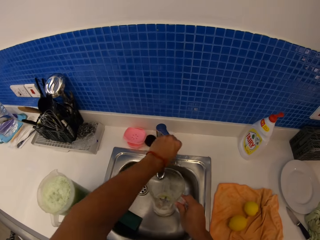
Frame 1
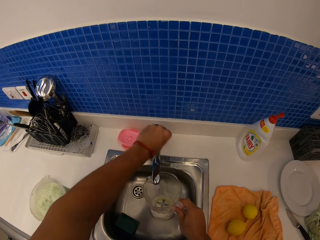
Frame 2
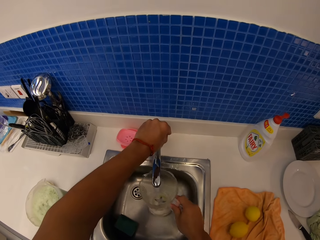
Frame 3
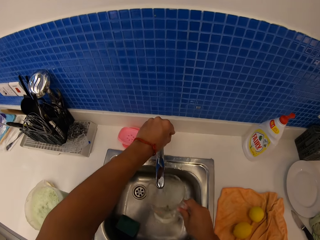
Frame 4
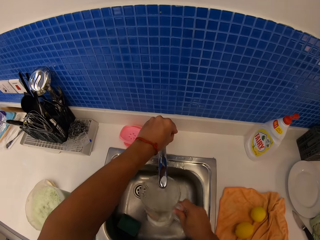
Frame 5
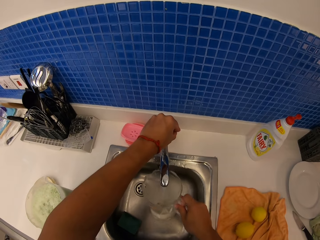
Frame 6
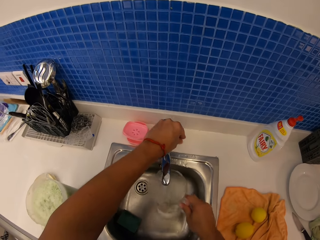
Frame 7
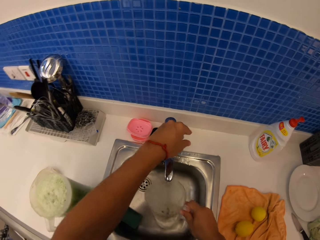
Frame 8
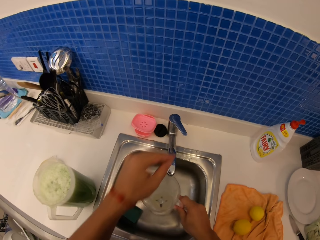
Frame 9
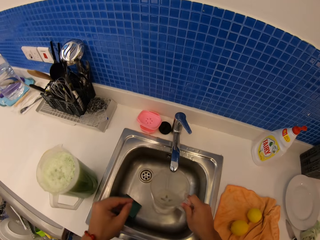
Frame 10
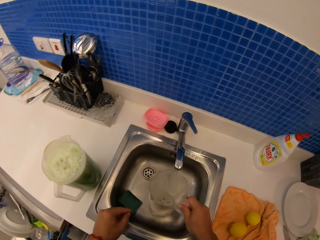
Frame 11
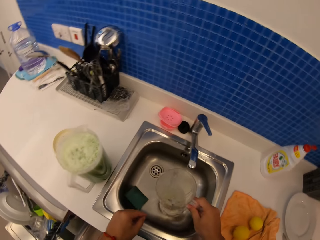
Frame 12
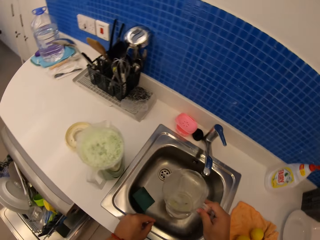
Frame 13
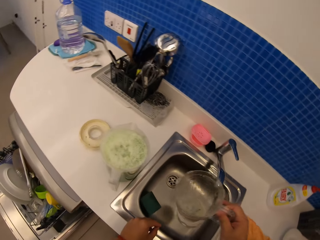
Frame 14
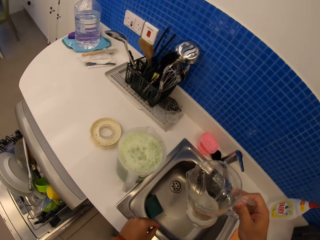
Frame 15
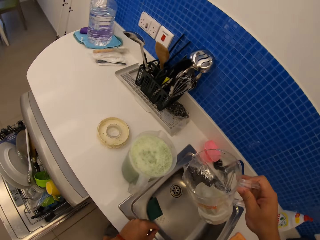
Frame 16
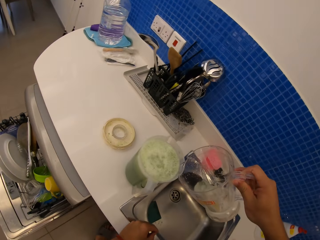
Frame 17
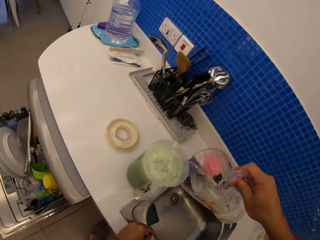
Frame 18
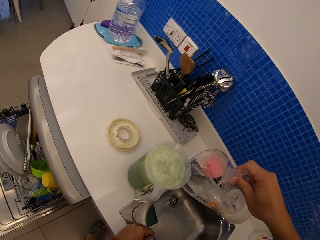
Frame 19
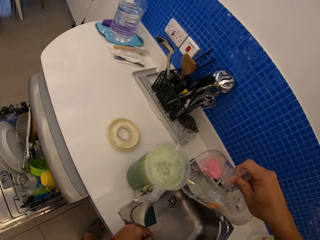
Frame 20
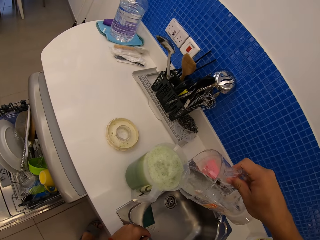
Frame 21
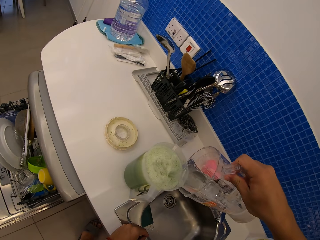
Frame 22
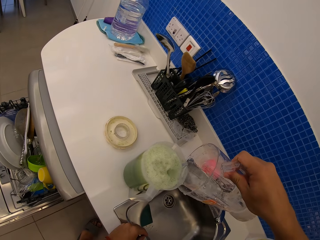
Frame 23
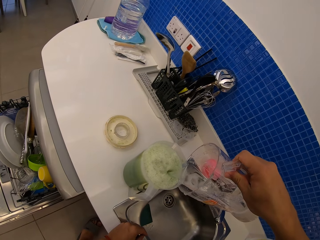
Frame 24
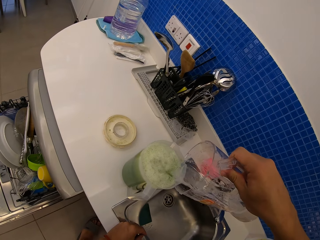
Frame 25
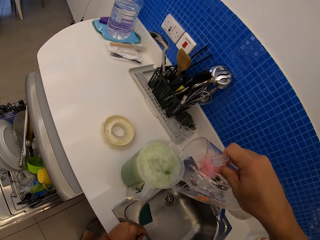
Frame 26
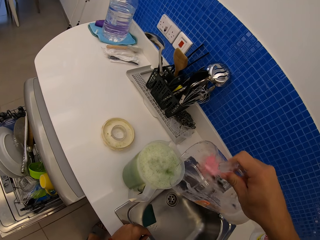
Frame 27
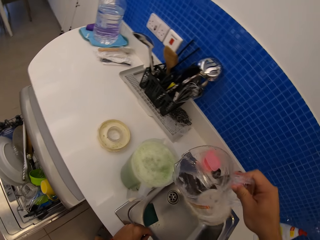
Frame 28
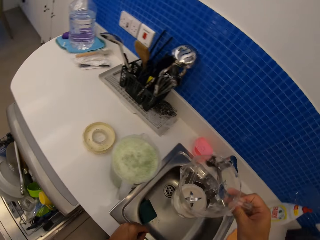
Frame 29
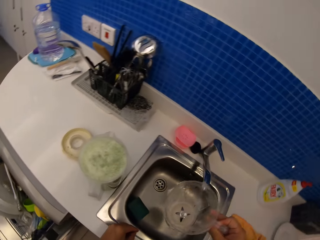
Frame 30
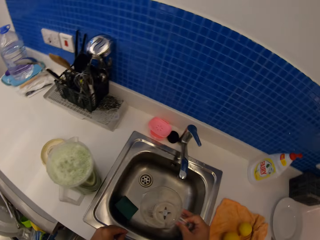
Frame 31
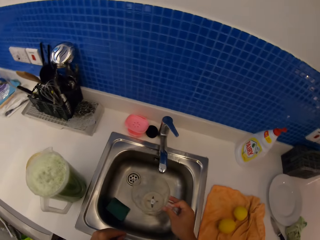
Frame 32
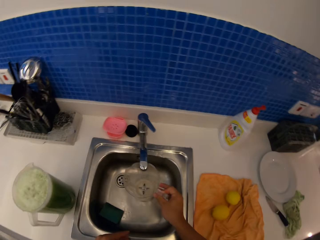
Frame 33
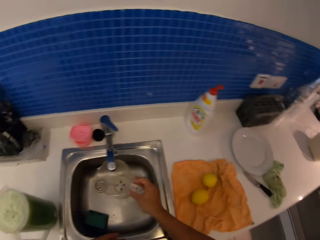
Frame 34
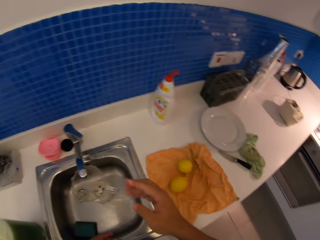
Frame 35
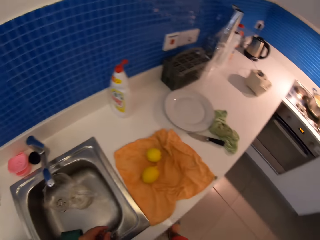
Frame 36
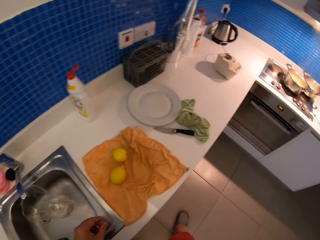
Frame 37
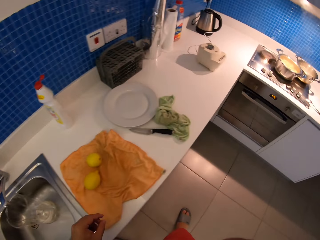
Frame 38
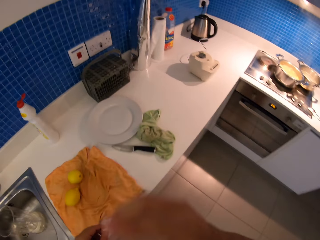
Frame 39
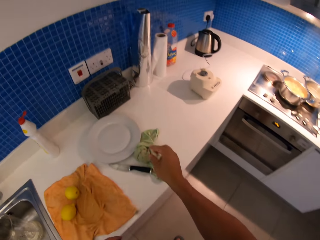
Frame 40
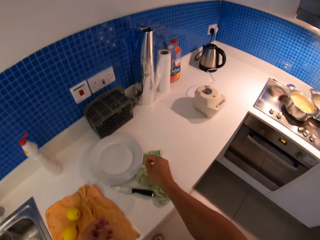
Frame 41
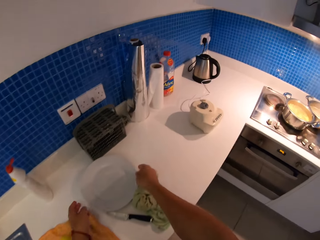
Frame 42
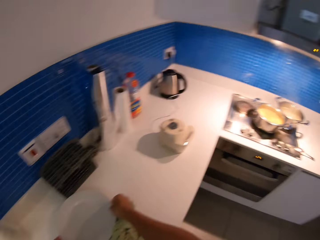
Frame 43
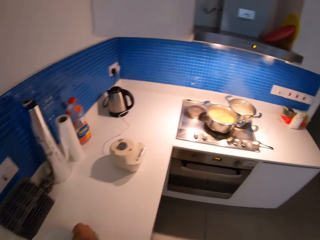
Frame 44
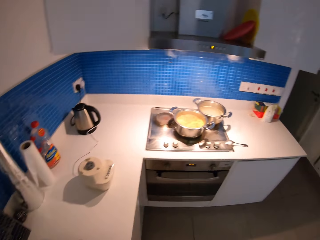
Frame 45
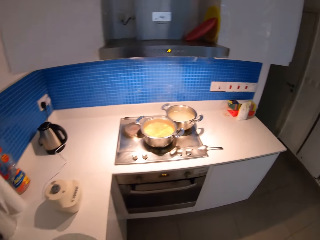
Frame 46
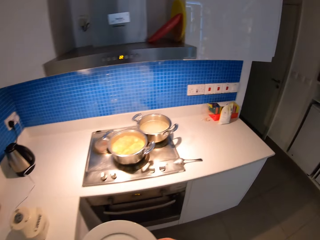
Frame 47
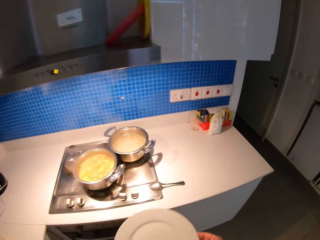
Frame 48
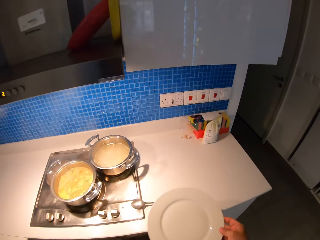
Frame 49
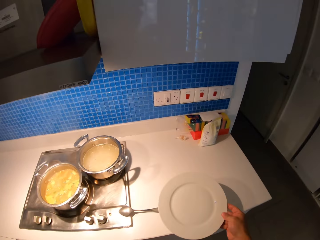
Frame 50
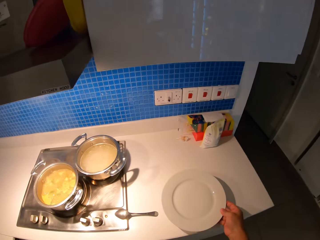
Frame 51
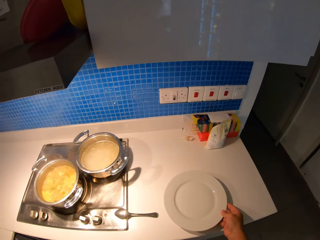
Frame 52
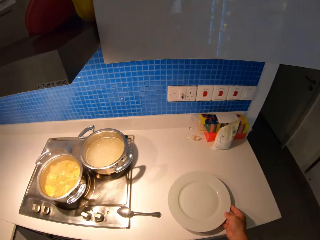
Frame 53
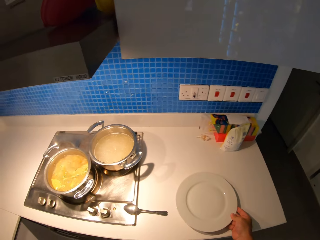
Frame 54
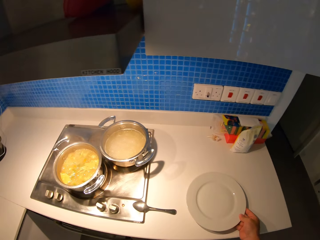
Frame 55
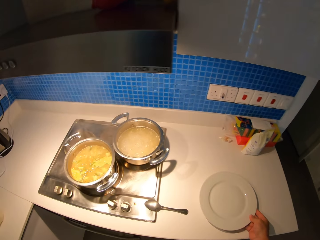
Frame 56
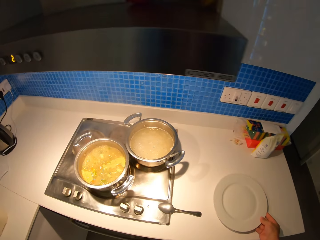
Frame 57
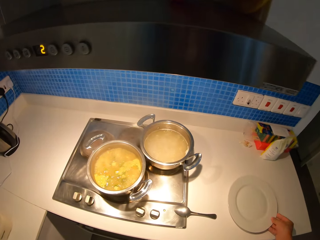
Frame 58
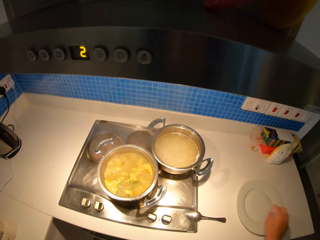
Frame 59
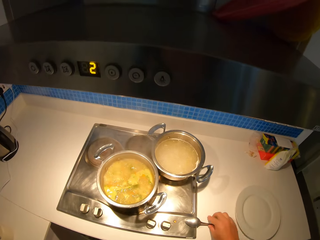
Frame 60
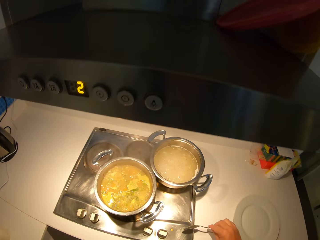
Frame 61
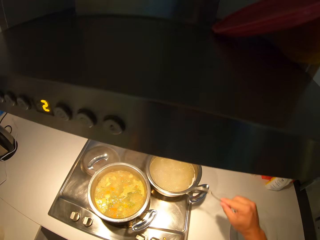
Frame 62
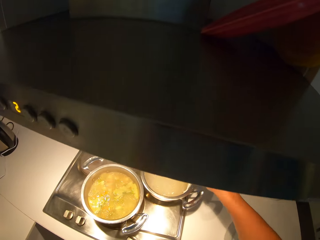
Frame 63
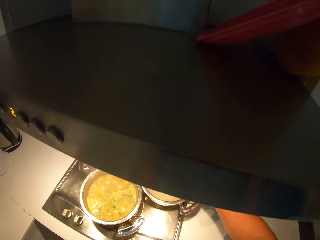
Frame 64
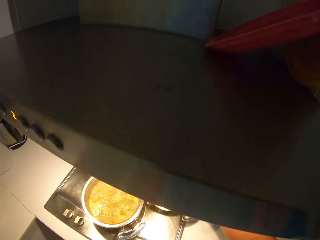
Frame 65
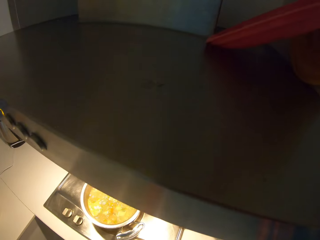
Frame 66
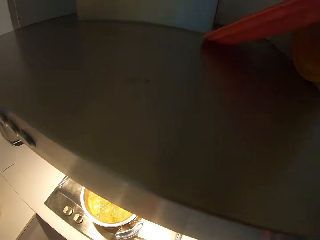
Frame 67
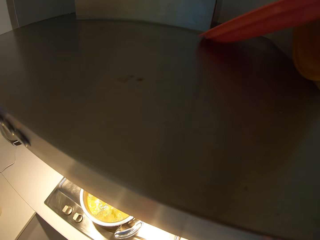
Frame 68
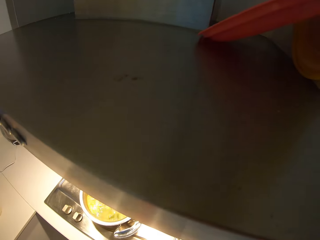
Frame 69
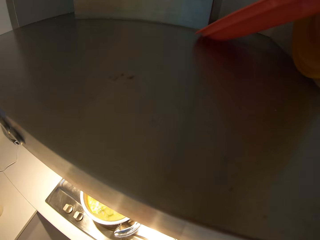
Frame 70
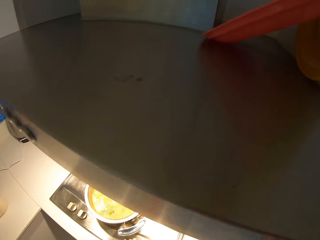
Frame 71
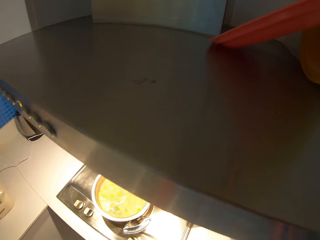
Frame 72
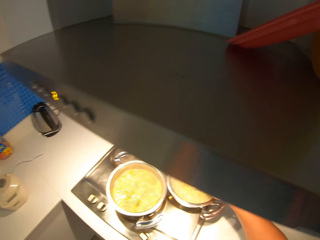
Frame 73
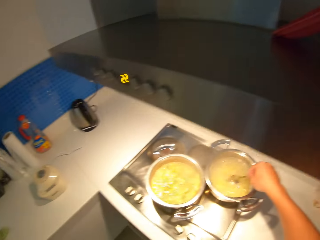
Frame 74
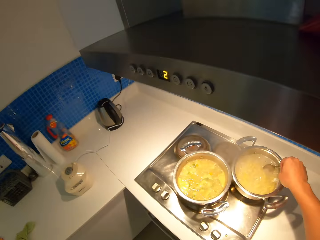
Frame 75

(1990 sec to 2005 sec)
The camera wearer opens a tap. She fills water in a jug. She shakes the water in the jug with her right hand. She puts water in the jug on the countertop. She adds water in juice with the jug. She puts the jug in the sink. She picks up a plate on the countertop and puts the plate on the kitchen counter. She picks up a spoon on the countertop. She stirs the soup in the cooking dish.

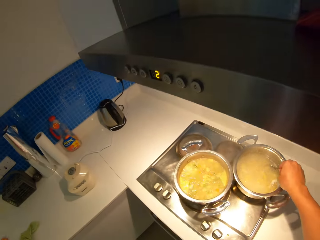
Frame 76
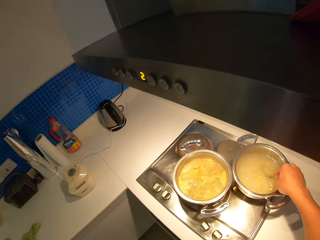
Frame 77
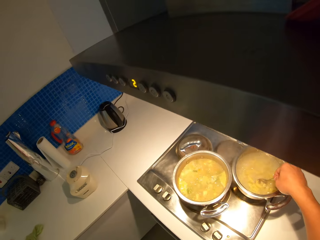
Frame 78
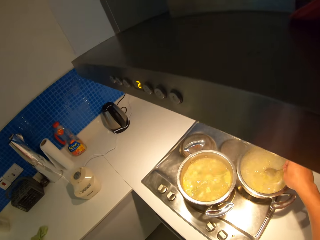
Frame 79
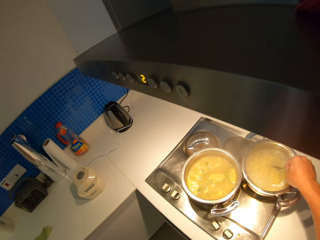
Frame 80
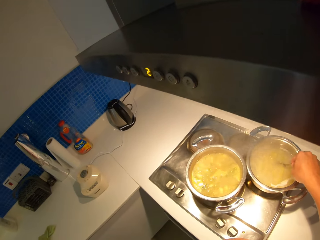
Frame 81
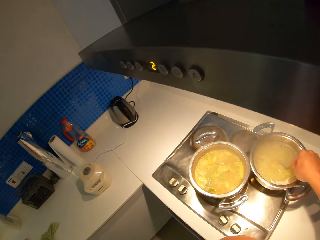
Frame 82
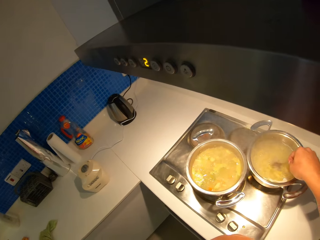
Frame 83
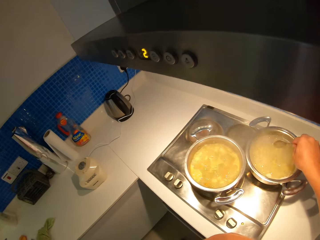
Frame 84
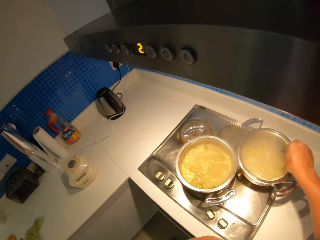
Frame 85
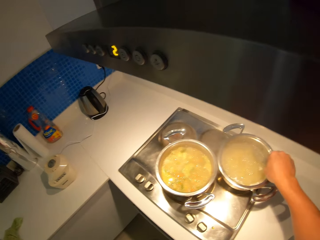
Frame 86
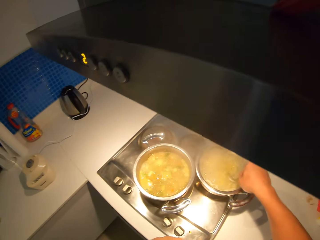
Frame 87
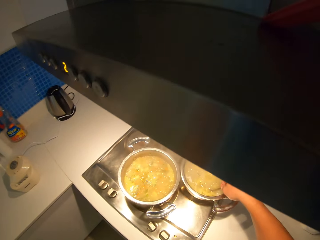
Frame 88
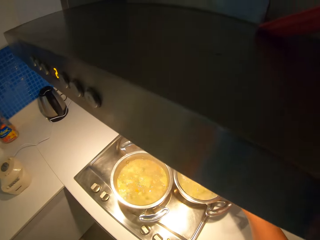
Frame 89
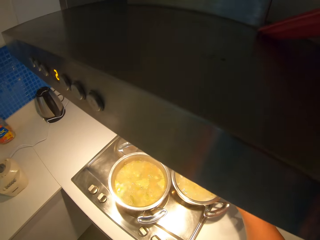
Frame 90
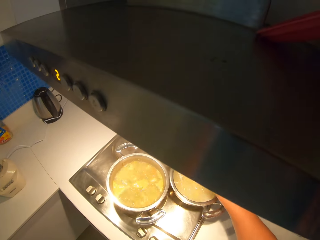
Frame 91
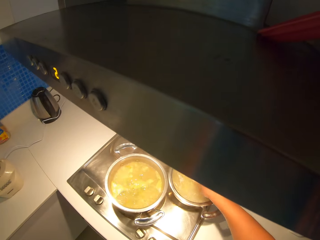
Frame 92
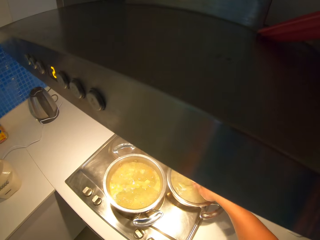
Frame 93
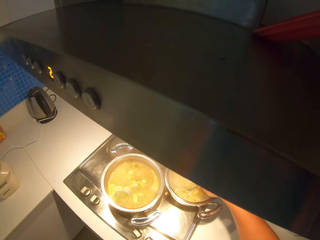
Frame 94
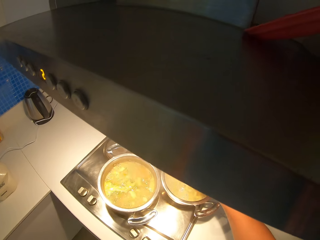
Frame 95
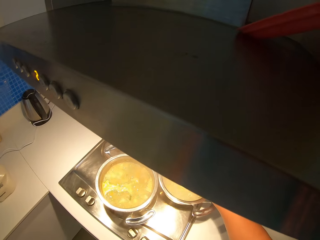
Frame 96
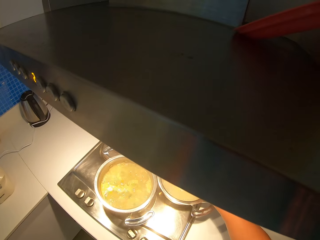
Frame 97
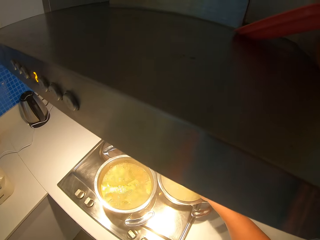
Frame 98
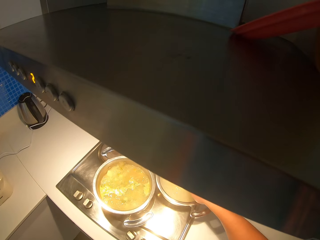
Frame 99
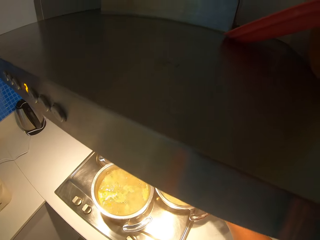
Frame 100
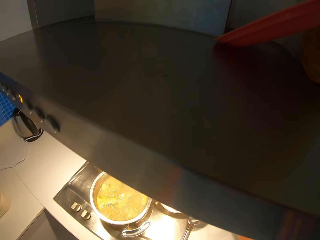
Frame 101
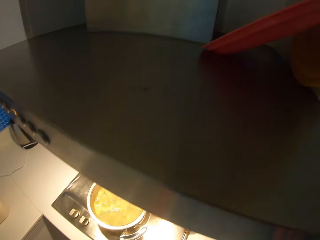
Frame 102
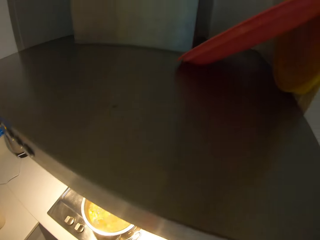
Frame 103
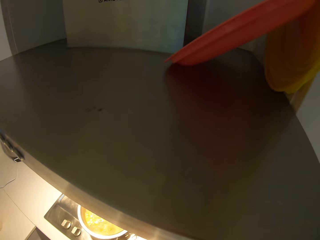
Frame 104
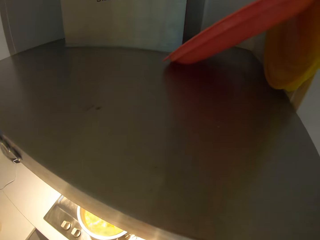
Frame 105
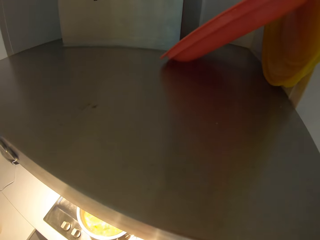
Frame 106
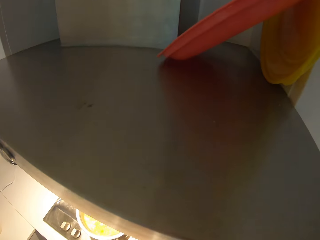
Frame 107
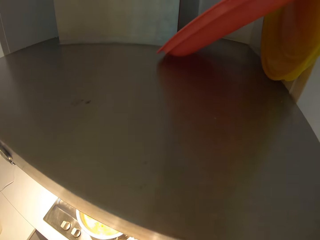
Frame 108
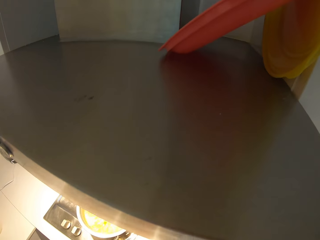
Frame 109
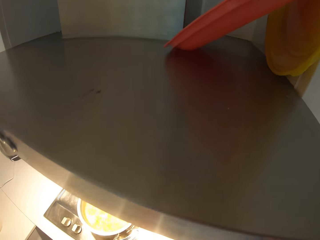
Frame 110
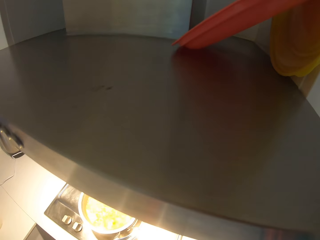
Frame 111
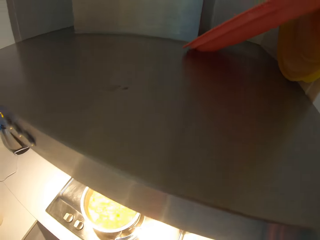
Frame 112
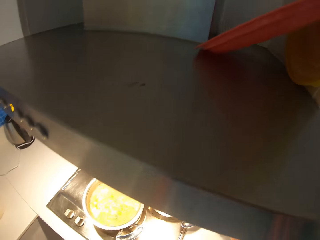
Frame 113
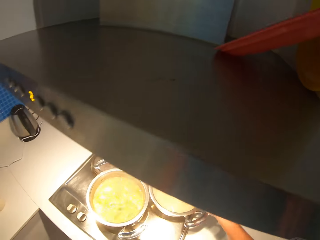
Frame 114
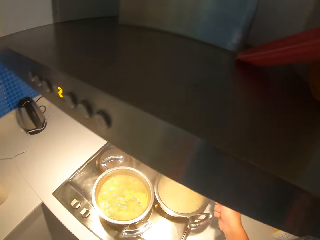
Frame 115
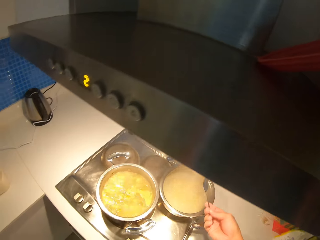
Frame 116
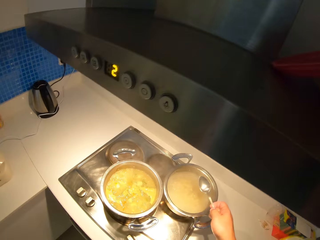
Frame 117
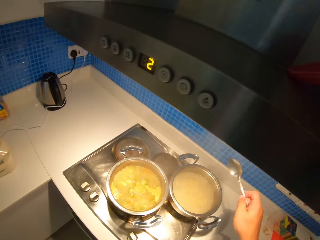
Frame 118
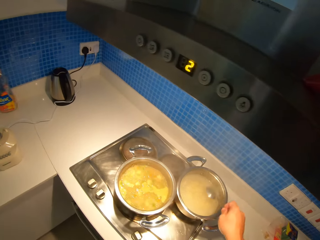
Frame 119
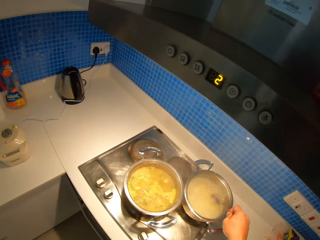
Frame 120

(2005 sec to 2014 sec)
The camera wearer mixes pasta with a spoon.
